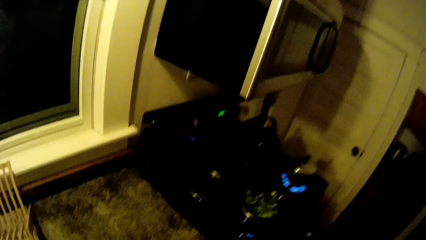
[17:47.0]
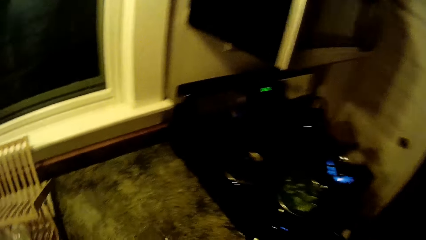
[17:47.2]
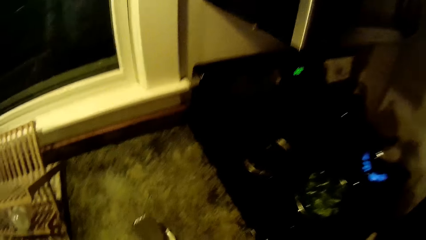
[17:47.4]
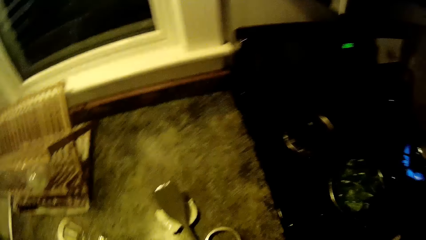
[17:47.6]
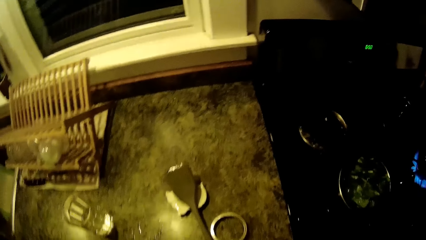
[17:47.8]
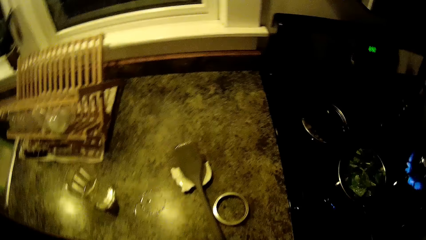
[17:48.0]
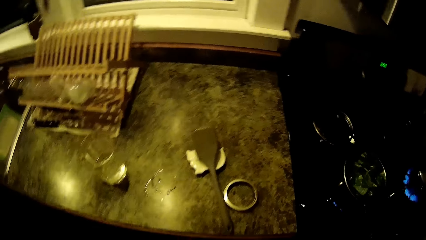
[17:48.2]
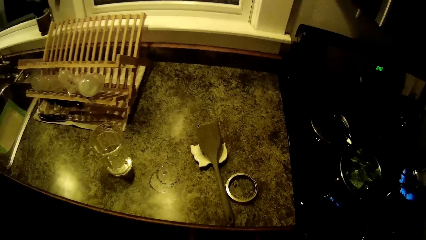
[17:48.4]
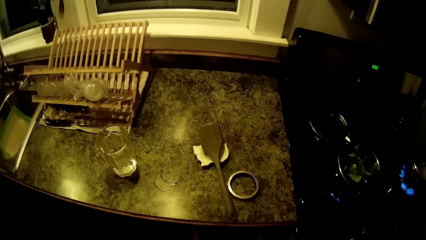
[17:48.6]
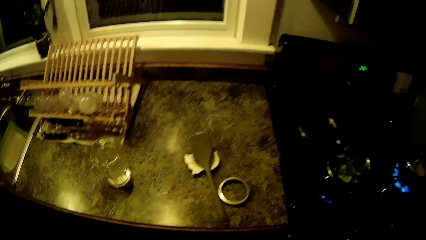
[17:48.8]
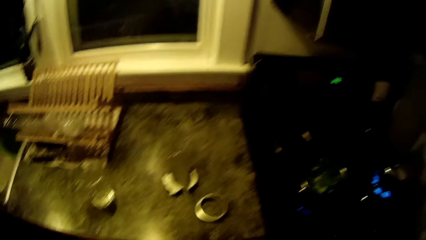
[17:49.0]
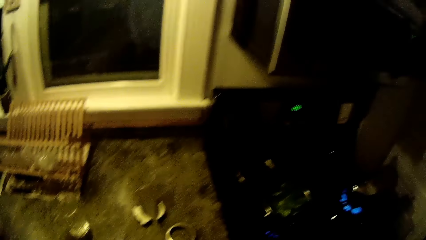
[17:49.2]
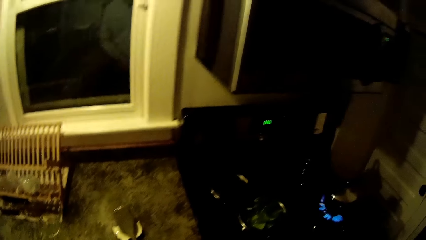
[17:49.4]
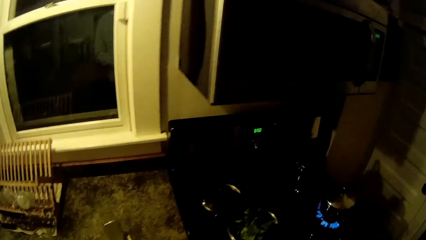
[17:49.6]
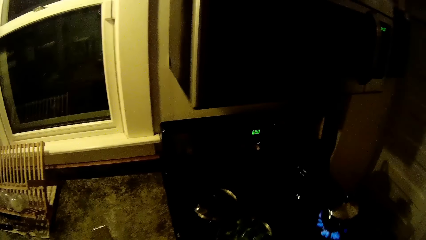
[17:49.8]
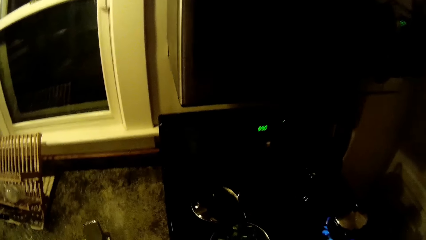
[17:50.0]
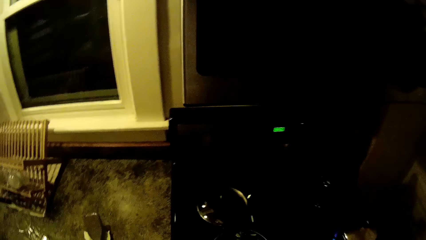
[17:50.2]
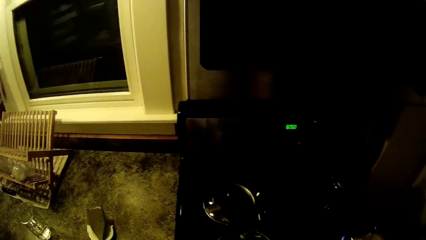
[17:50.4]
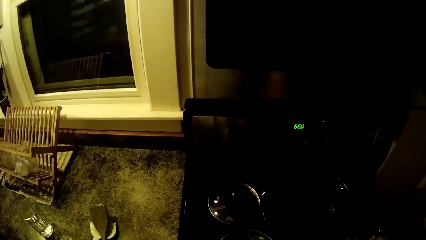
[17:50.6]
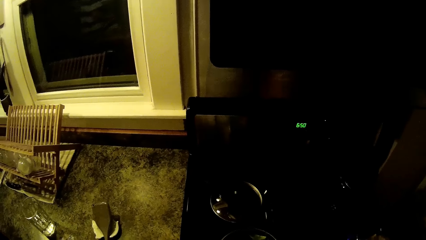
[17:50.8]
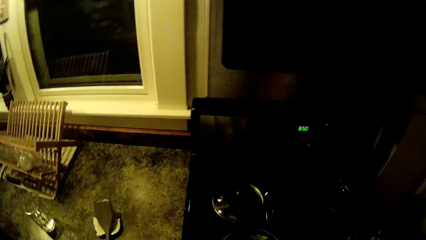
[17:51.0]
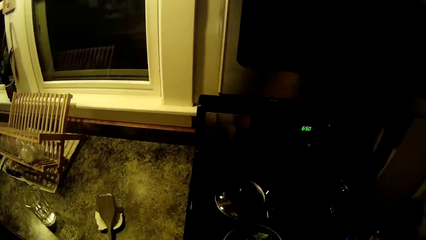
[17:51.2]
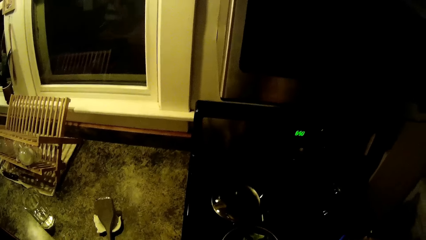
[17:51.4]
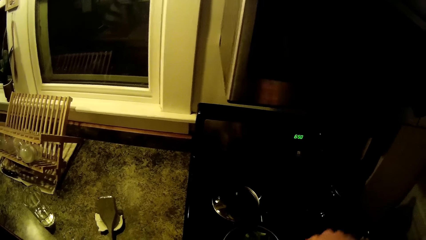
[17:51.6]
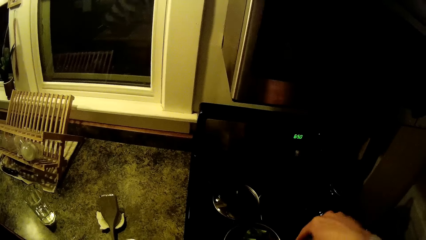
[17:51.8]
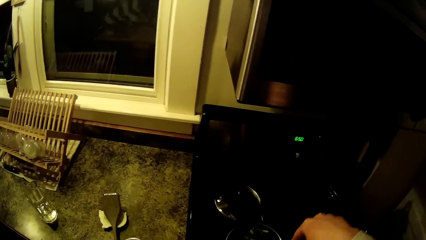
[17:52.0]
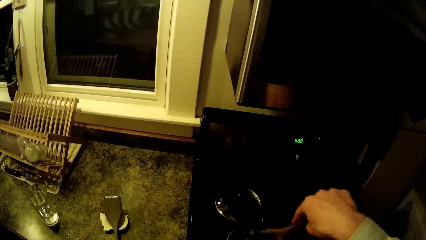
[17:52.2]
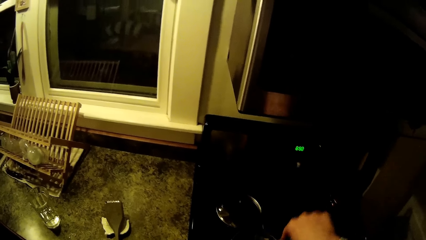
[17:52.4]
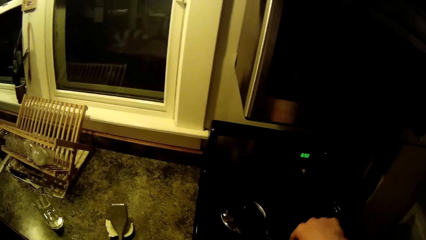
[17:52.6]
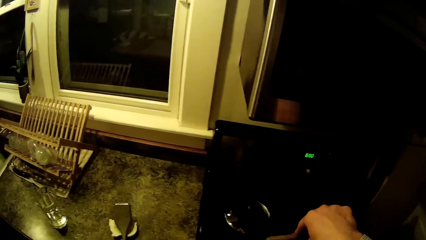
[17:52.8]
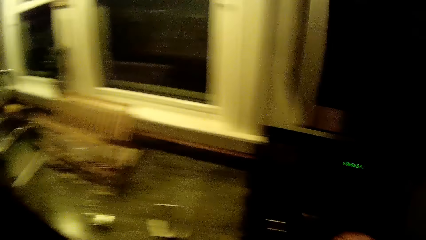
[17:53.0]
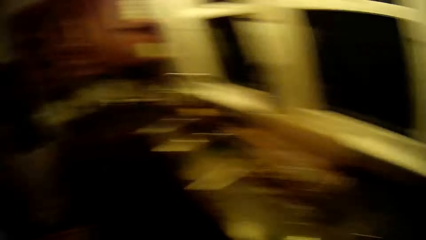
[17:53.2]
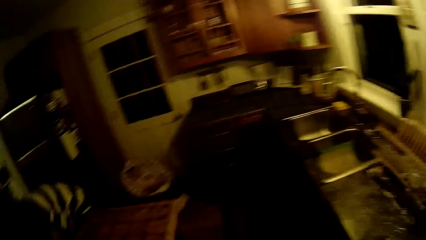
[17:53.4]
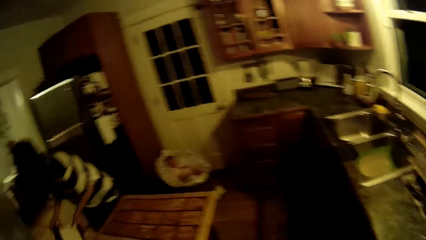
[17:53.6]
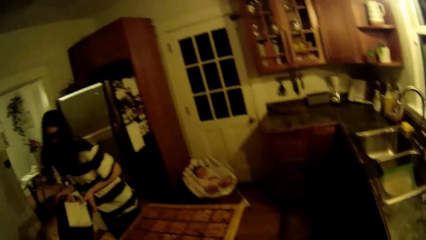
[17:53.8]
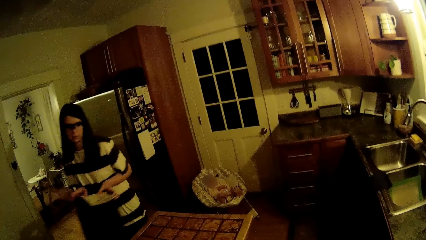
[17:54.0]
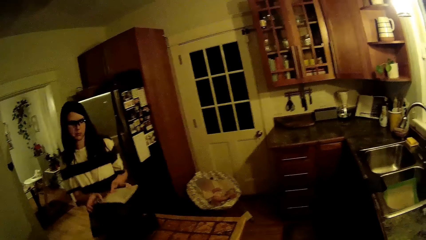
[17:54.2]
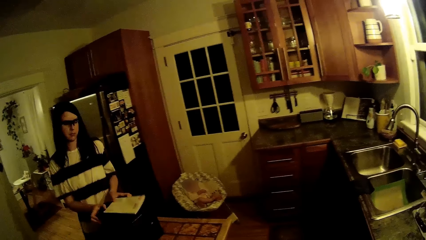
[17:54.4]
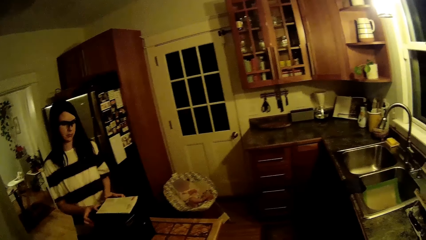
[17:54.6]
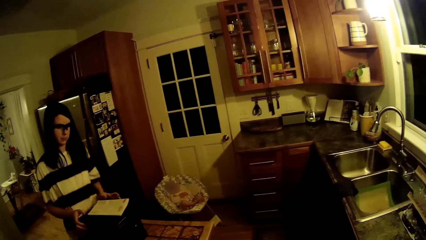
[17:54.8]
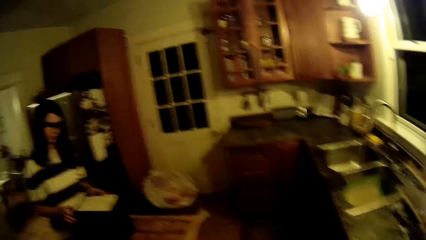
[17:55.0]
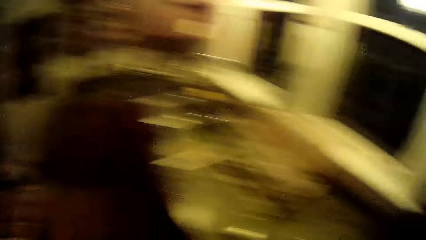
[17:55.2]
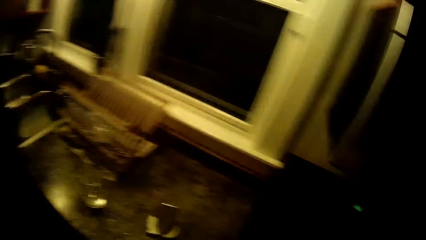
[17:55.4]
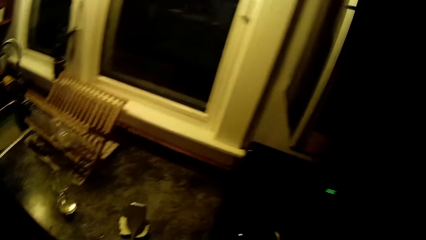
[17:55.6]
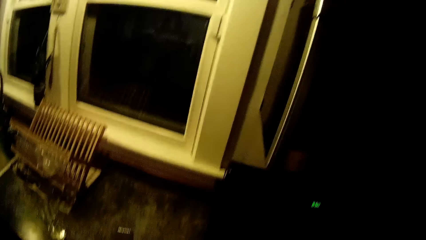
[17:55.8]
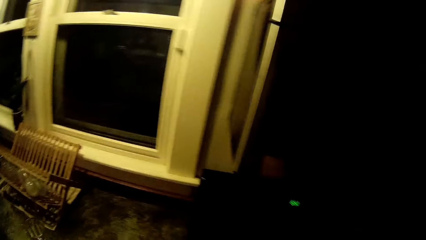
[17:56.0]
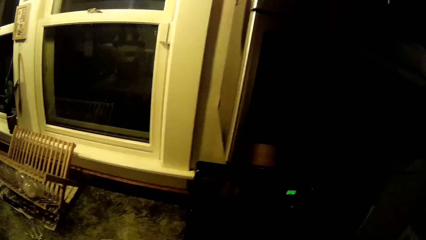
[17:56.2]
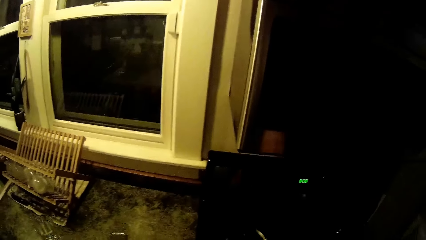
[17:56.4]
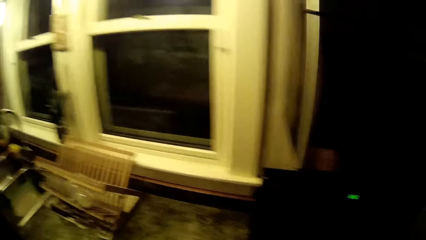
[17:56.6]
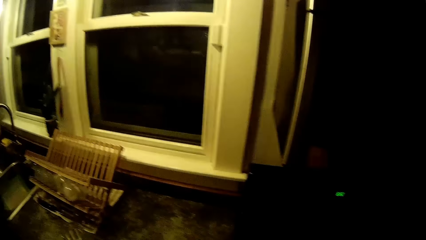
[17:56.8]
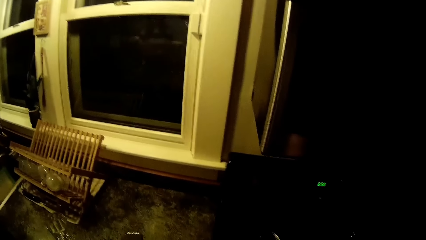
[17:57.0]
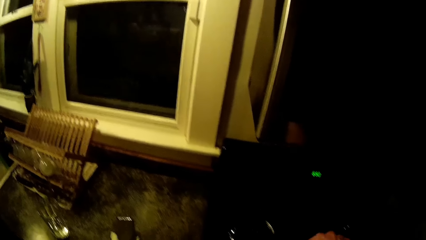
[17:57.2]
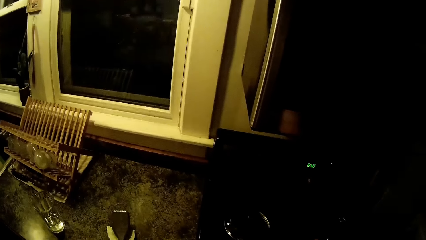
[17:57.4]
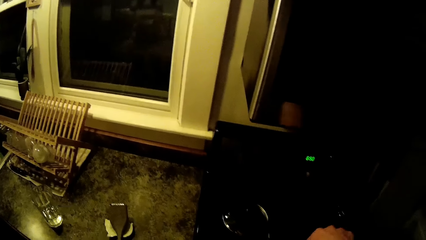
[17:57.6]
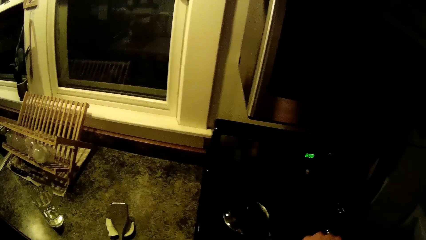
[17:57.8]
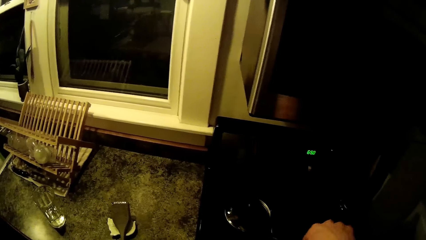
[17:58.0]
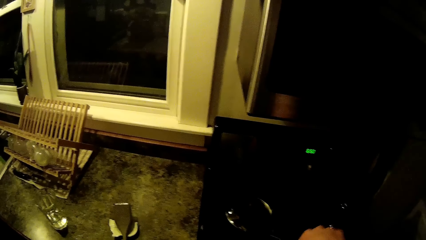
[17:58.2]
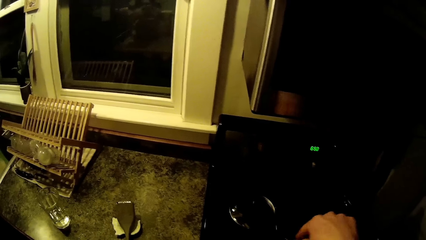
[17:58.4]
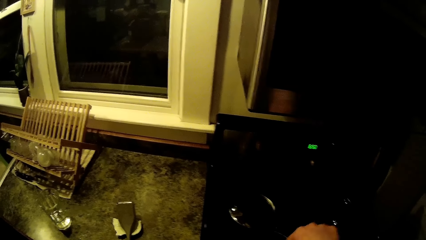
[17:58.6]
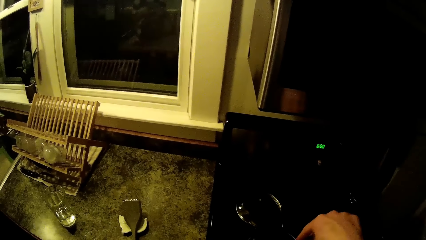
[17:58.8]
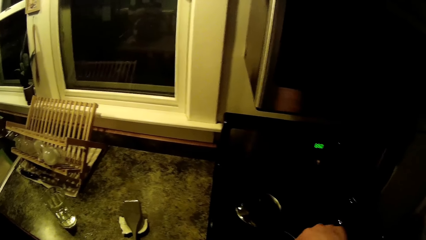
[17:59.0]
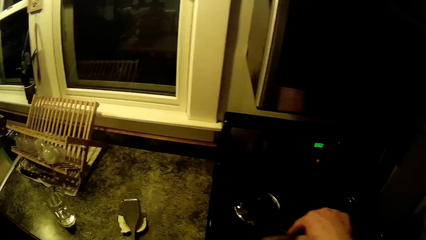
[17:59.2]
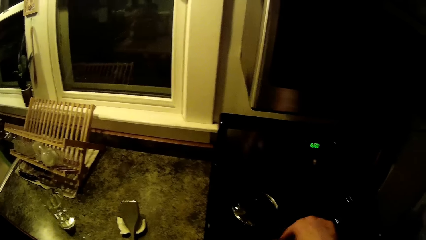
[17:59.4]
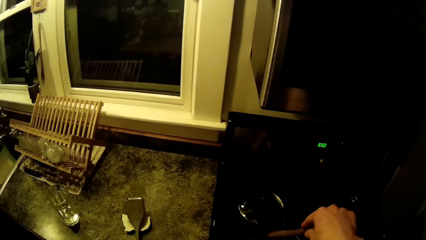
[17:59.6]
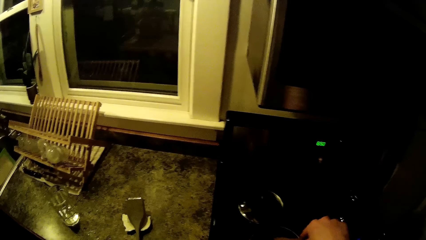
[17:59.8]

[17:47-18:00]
The woman converses with the camera wearer. The camera wearer stirs the pot of spinach with a spoon in his right hand. He looks at the woman. The woman lifts a box from under the kitchen island with both hands and drops the box on the kitchen island with both hands.

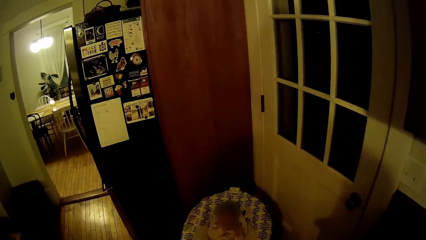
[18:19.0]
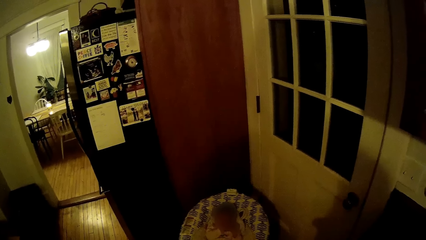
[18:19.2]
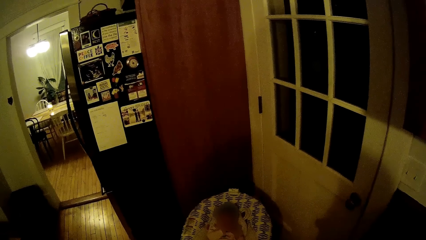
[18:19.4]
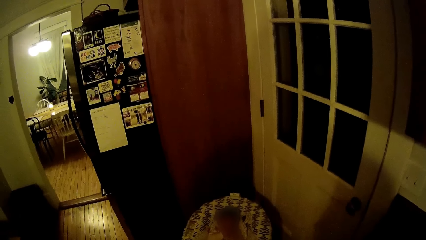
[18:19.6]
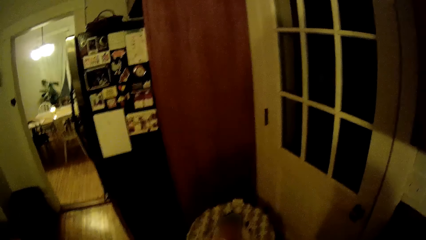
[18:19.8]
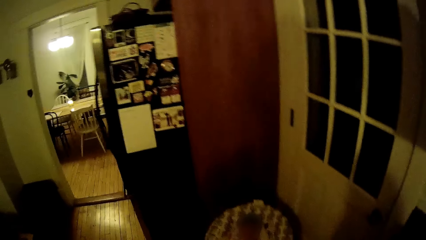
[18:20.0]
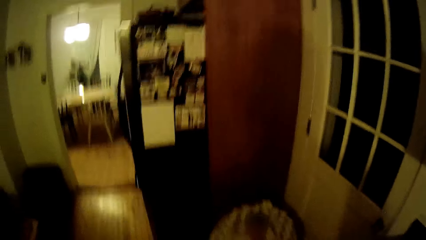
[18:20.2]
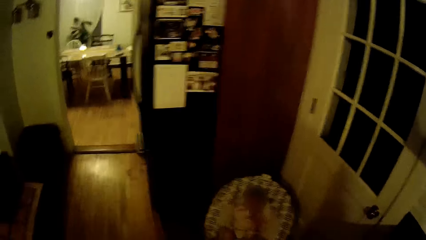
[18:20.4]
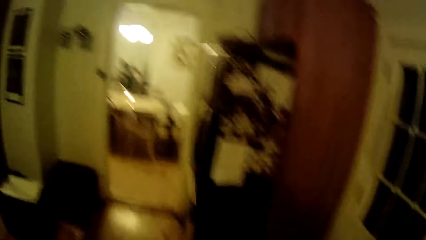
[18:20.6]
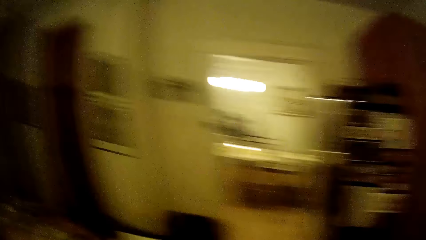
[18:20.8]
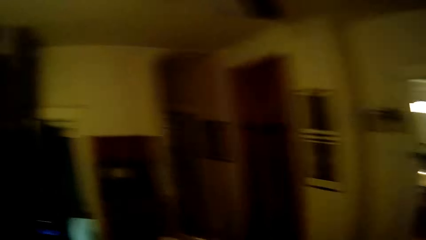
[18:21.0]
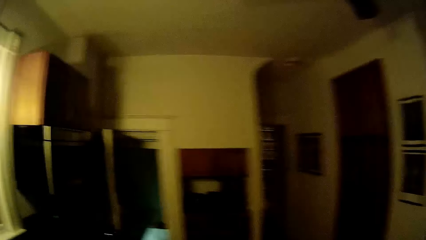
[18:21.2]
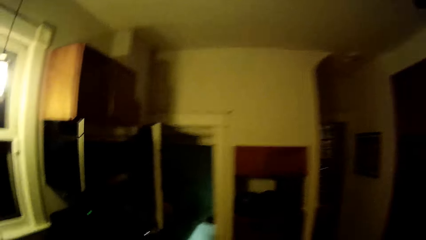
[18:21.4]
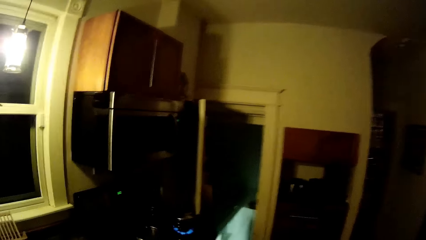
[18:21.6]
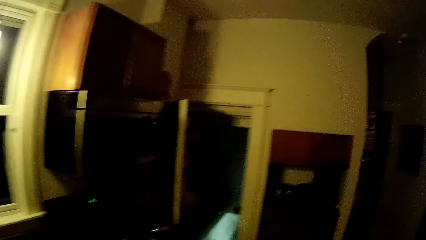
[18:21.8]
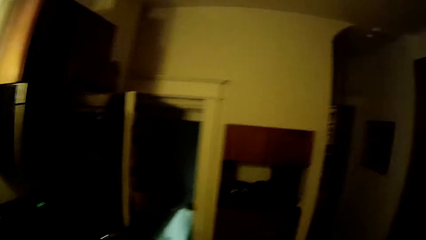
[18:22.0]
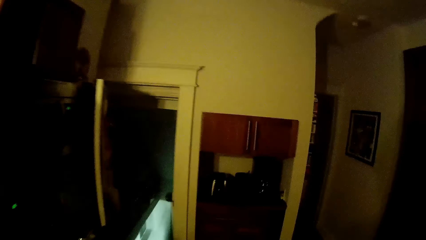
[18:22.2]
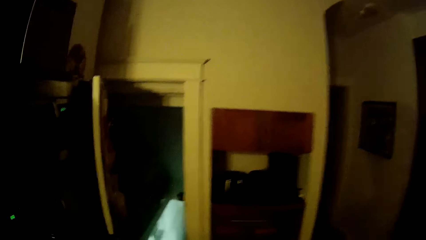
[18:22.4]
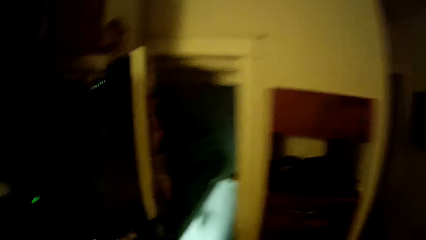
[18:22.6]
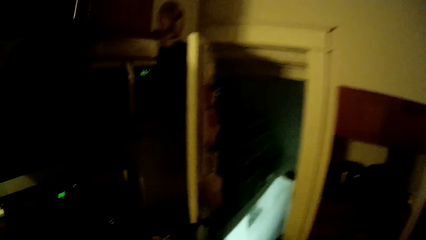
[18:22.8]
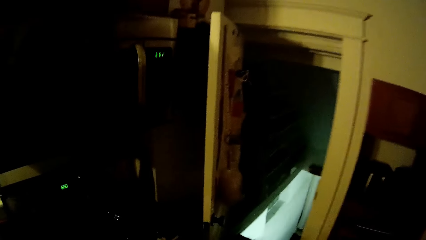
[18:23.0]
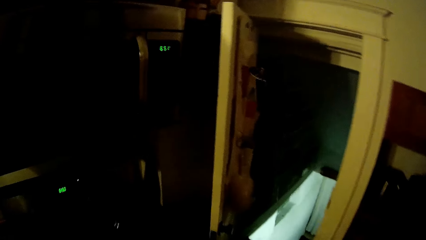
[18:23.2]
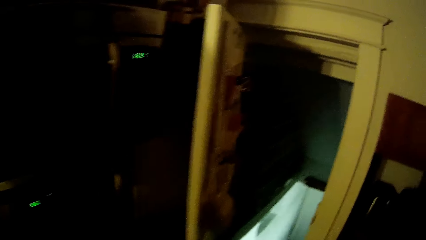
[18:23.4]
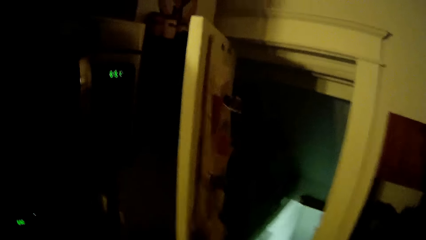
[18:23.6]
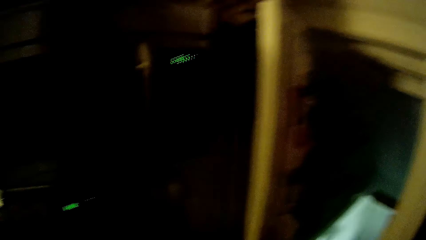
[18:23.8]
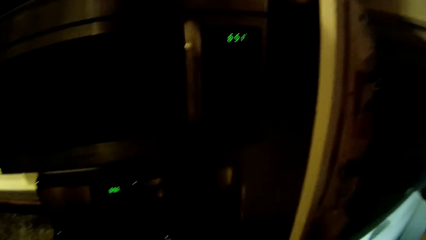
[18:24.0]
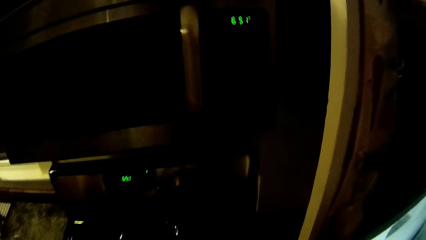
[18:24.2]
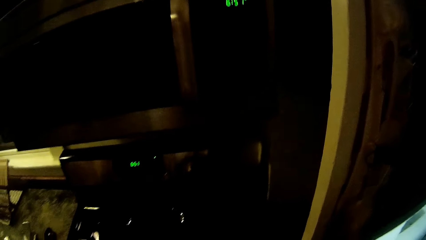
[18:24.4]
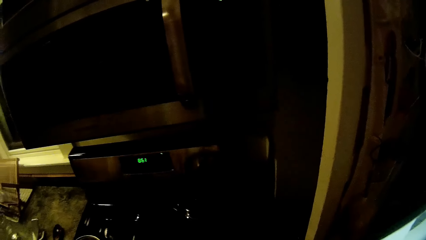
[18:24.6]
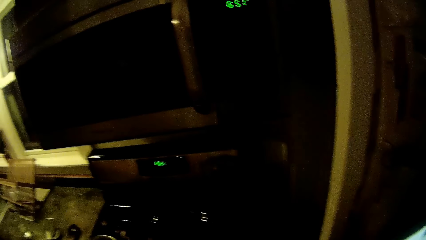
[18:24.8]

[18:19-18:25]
The camera wearer walks towards a cooker. The woman converses with the camera wearer. The camera wearer stares at the stove.
